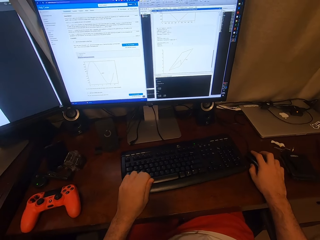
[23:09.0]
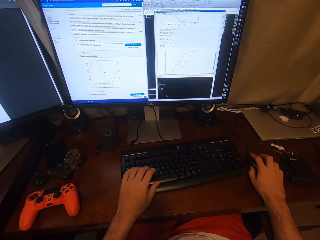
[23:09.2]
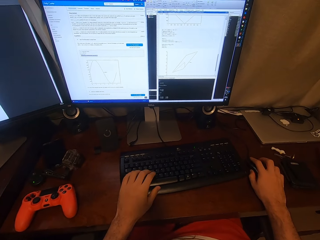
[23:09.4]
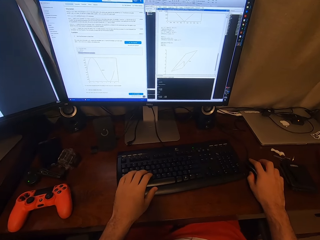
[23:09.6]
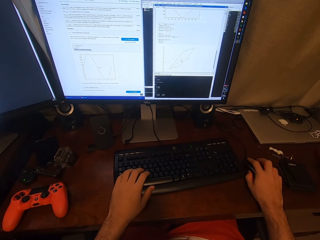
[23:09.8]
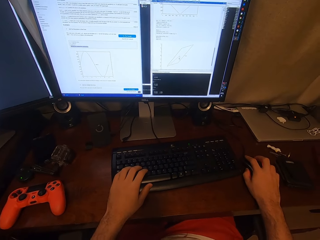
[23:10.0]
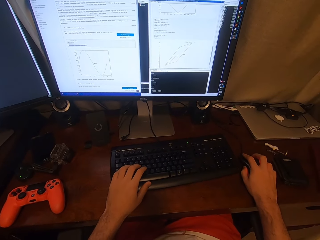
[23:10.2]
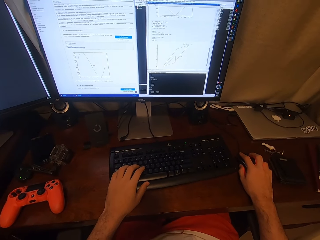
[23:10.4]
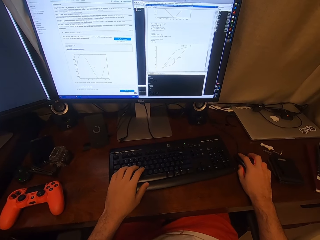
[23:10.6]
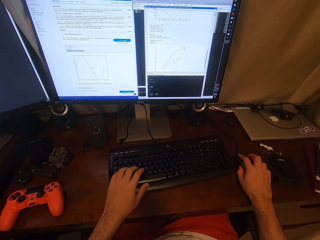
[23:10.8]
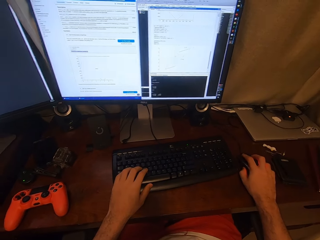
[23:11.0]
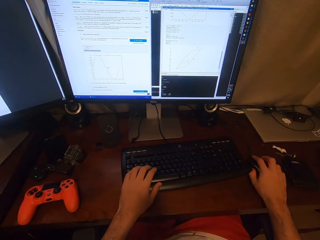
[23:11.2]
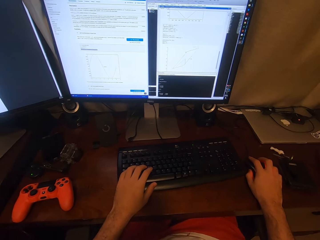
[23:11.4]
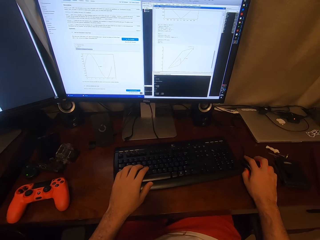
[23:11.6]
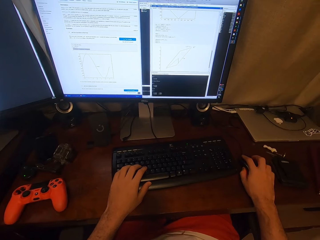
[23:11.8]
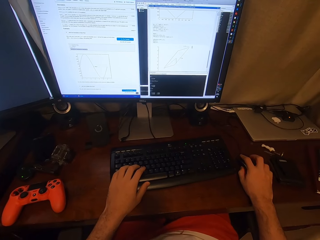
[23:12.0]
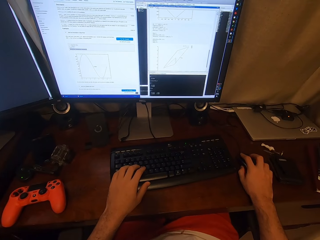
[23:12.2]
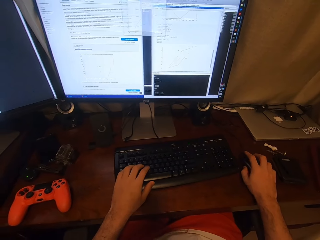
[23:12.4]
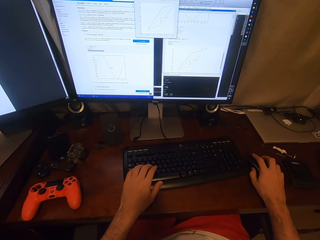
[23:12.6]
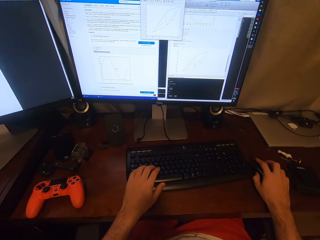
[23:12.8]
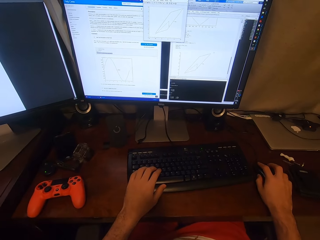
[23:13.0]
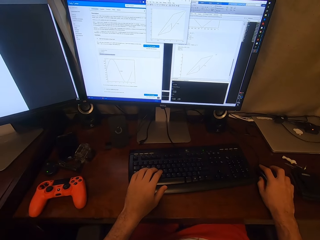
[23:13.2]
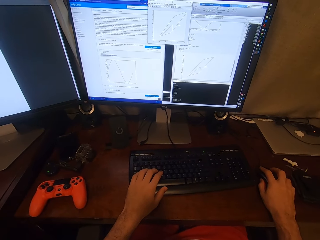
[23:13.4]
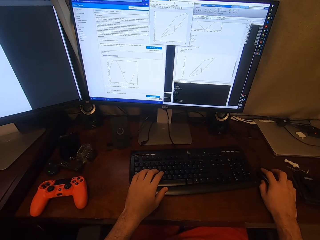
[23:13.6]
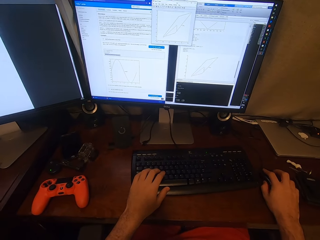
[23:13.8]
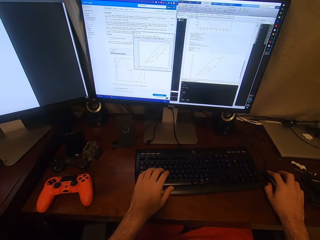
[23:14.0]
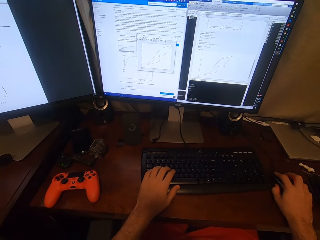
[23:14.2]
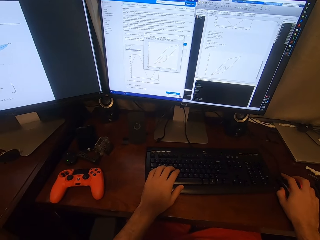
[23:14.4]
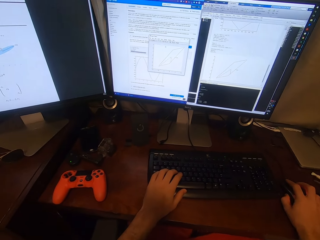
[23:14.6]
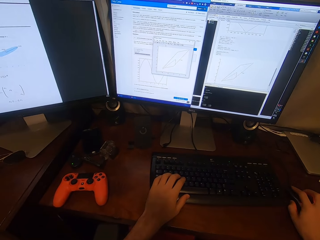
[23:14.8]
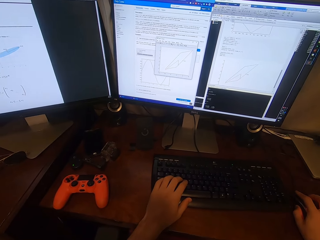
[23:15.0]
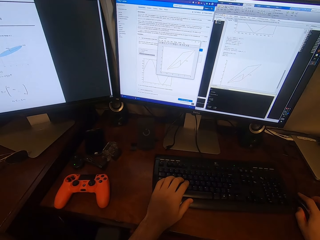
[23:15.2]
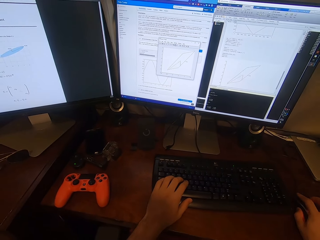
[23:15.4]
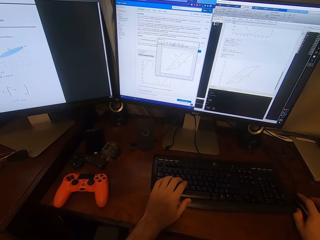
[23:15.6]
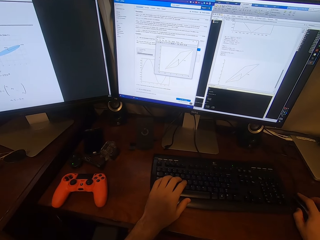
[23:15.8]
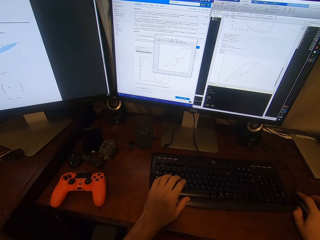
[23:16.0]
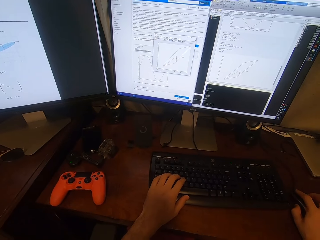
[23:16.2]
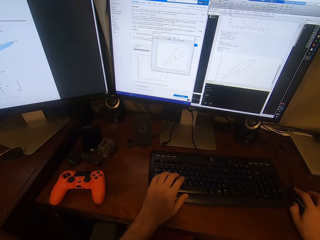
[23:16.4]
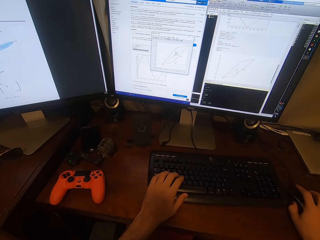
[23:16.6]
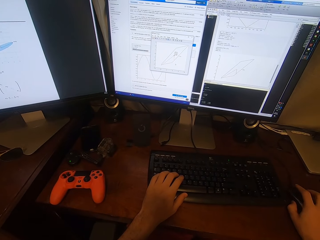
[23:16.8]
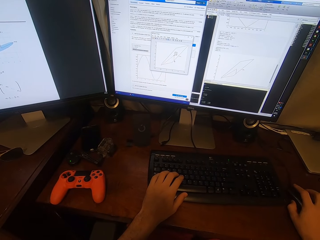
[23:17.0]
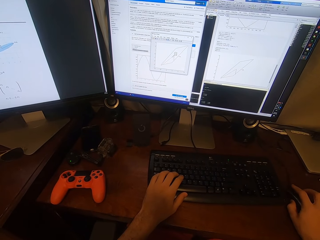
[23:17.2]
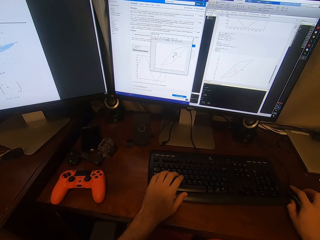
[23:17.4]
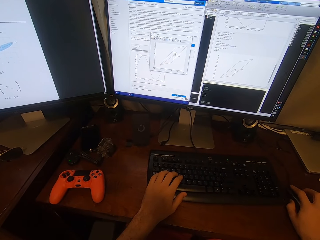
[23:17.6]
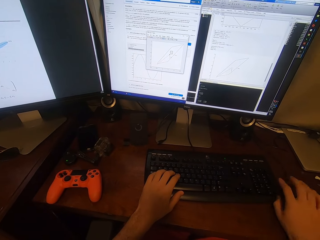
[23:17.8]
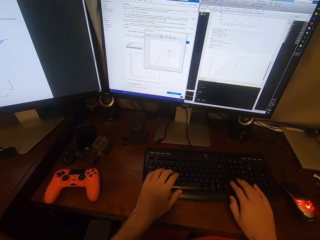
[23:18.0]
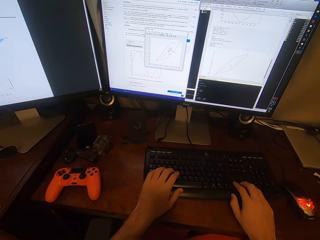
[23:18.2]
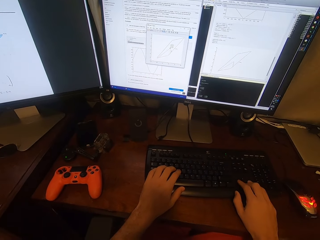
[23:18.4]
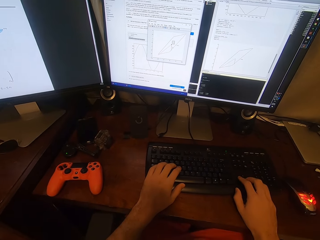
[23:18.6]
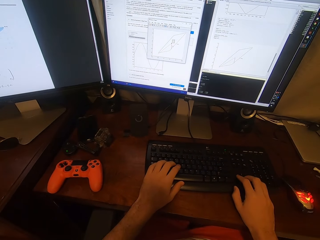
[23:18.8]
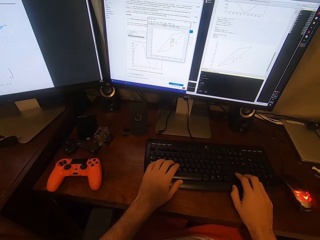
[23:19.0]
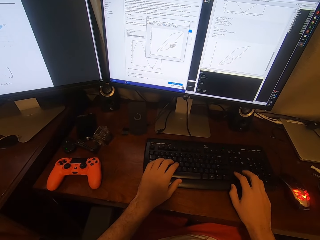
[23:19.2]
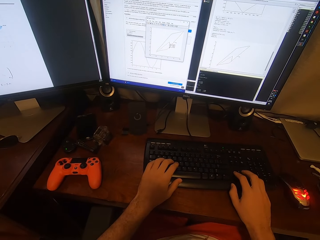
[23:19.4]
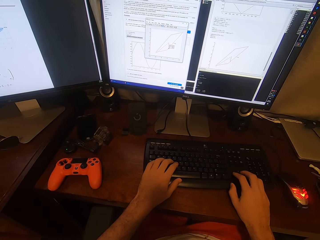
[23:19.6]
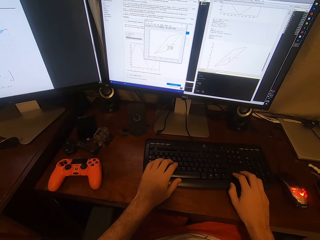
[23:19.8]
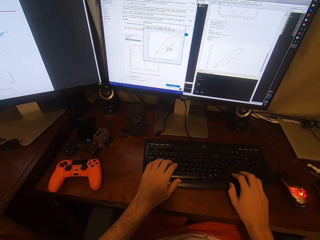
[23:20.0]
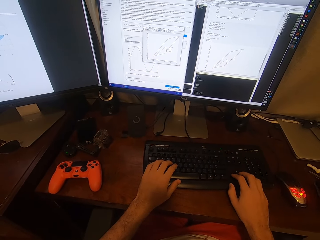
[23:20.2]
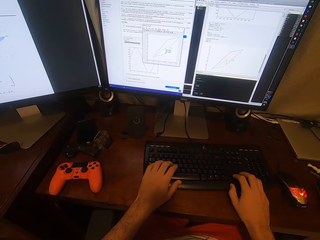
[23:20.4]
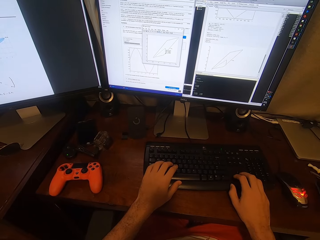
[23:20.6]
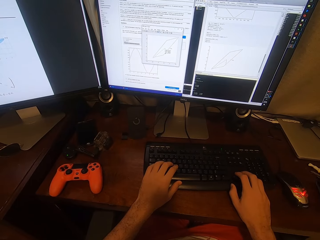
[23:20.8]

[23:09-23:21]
The camera wearer holds the keyboard with a left hand. They use the computer and drag an item on the computer. They type on the computer keyboard.

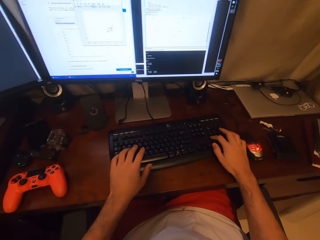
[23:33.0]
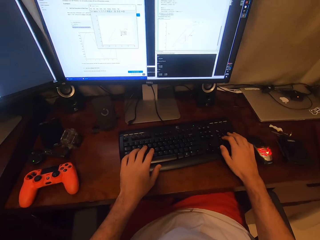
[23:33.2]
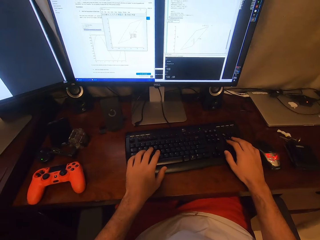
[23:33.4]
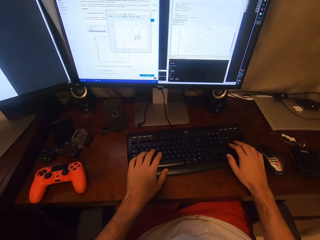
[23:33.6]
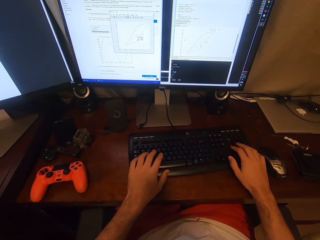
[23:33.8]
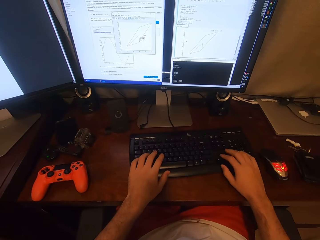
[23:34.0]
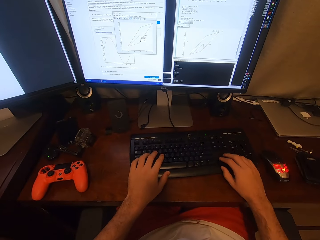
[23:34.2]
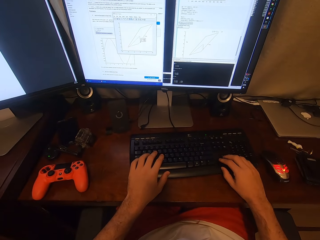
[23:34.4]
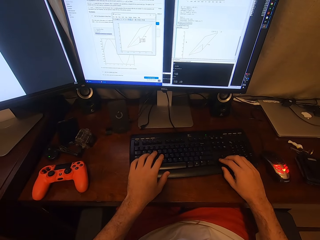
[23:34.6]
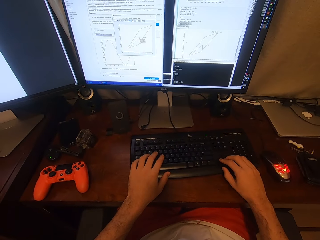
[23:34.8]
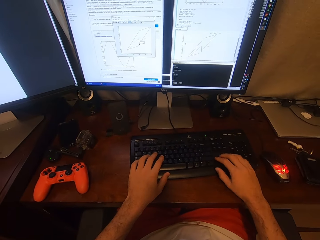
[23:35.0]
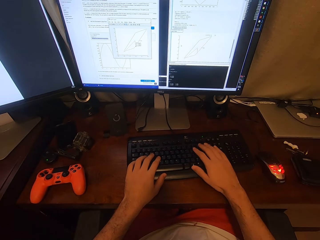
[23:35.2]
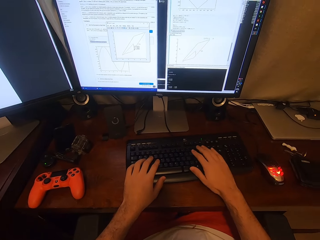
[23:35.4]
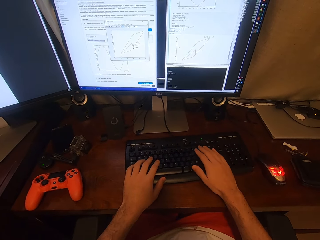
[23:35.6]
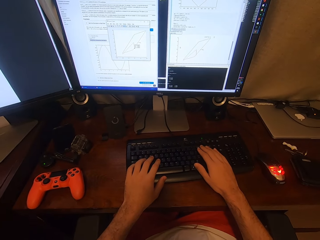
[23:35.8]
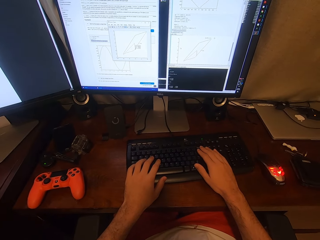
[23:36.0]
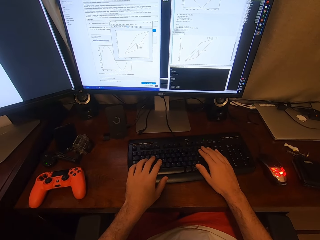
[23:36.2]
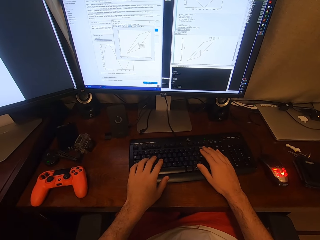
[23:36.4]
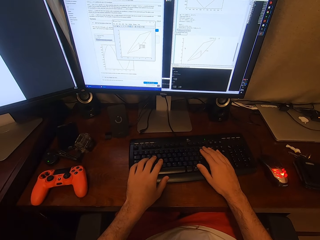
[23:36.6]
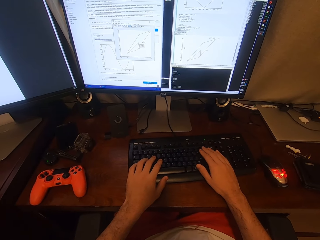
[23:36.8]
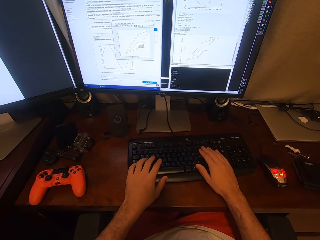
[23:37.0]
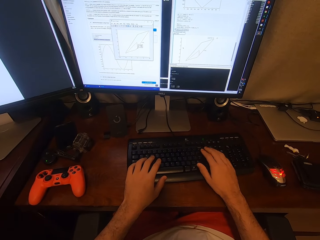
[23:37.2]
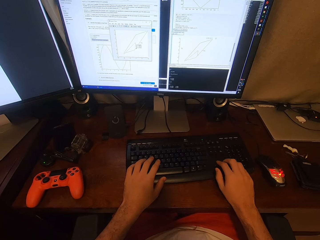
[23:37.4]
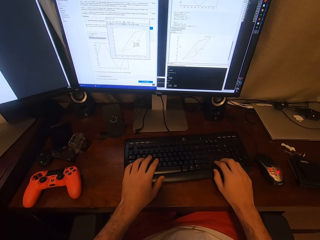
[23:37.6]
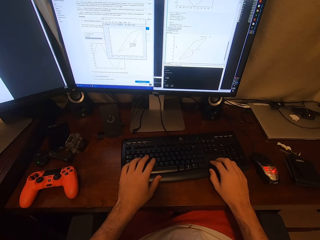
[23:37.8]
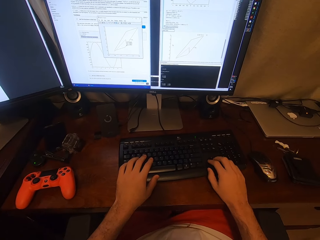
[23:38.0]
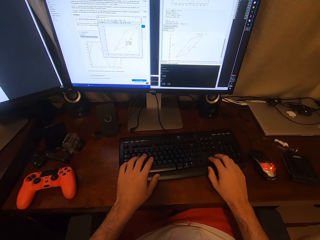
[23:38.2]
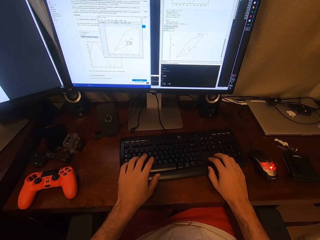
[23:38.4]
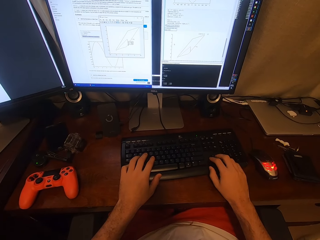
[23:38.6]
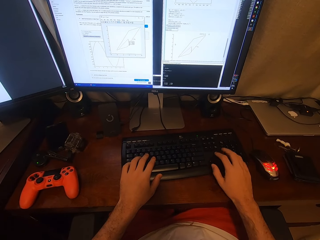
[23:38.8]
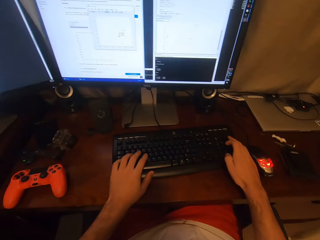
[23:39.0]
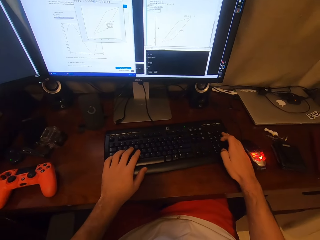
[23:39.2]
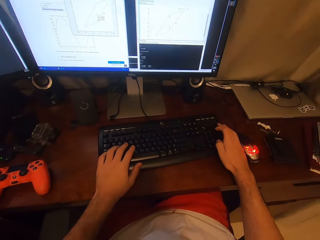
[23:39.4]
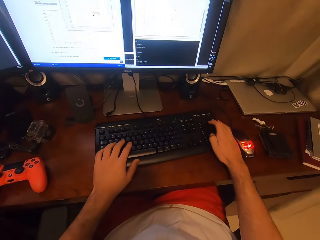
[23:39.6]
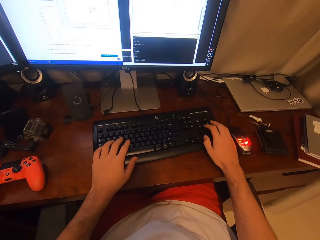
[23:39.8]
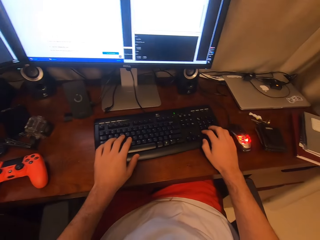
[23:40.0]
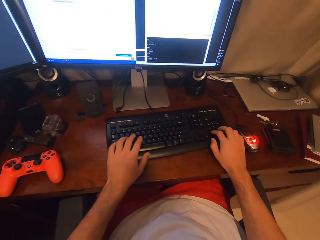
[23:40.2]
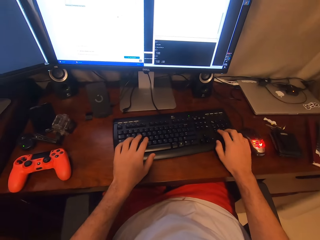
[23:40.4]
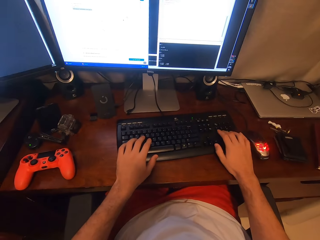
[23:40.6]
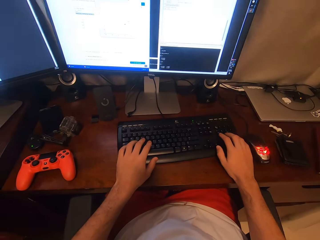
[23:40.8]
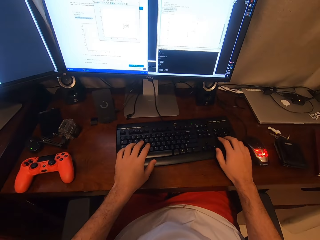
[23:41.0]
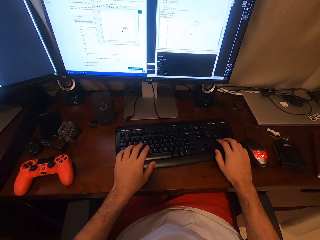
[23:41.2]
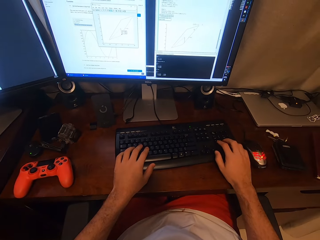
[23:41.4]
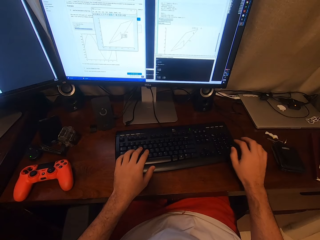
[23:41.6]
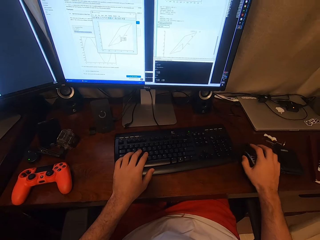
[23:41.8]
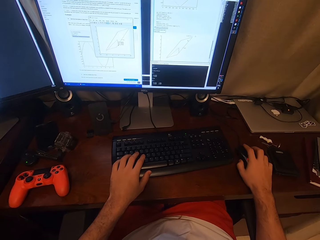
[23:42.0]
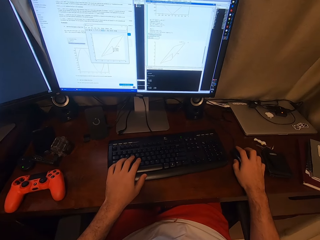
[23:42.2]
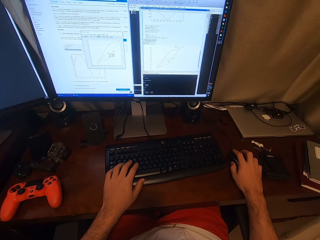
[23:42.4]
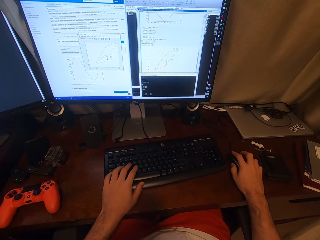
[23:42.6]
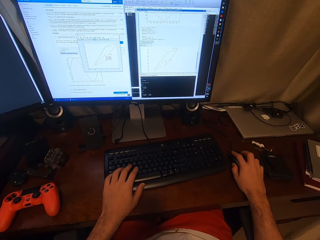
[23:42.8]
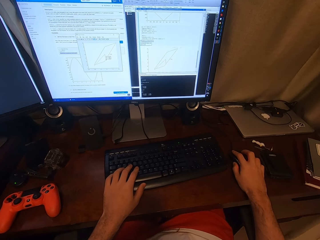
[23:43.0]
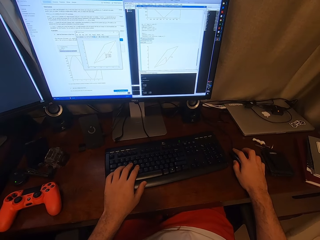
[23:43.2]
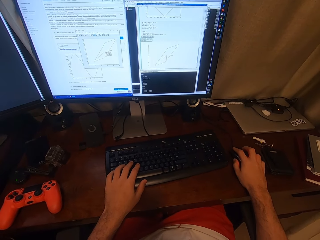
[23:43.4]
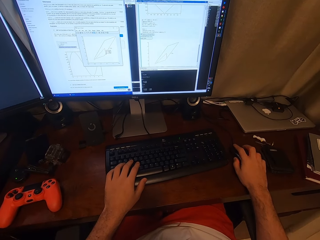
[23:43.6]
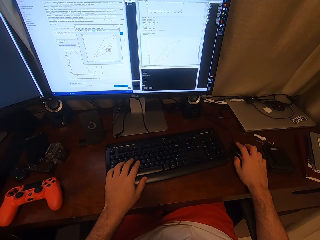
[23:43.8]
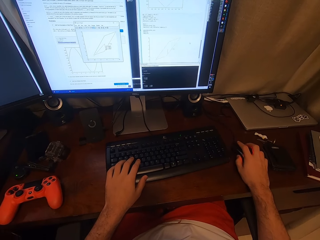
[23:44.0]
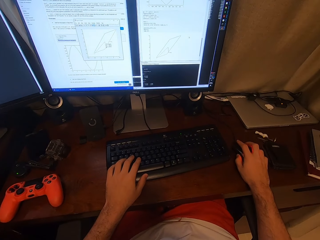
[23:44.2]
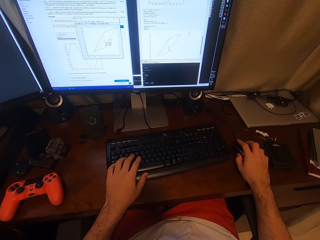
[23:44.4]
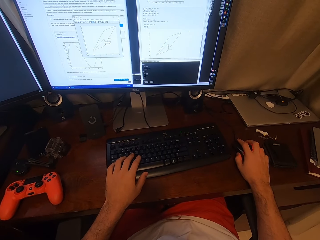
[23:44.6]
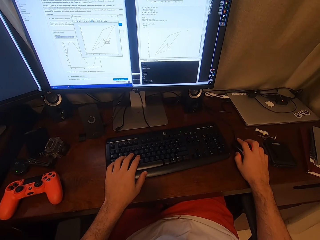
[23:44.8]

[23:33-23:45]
The camera wearer types on the keyboard. They click on the mouse with the right hand. They use the mouse.
